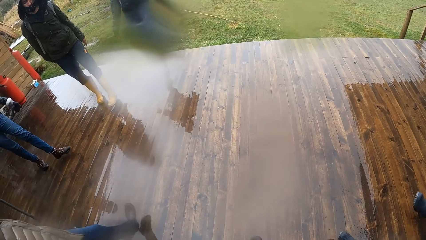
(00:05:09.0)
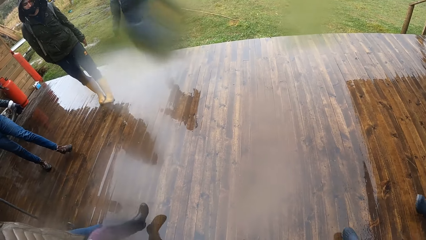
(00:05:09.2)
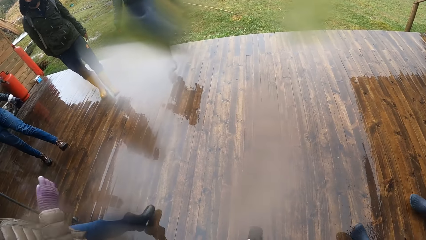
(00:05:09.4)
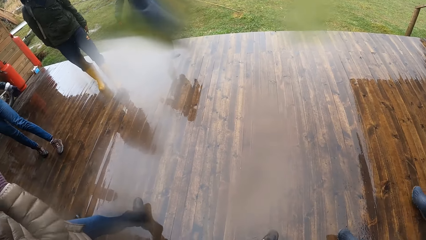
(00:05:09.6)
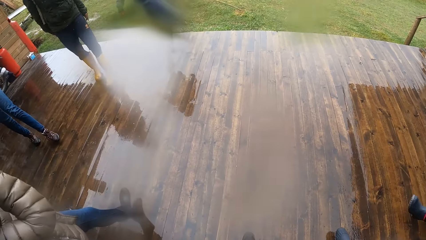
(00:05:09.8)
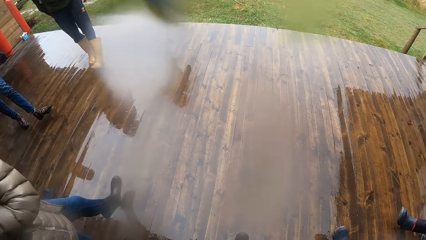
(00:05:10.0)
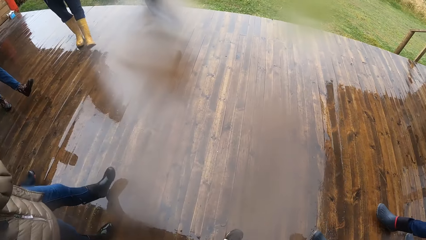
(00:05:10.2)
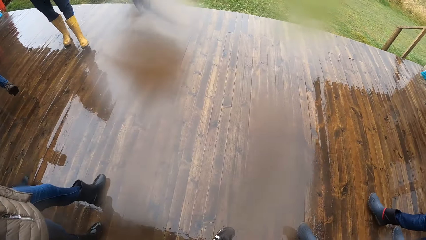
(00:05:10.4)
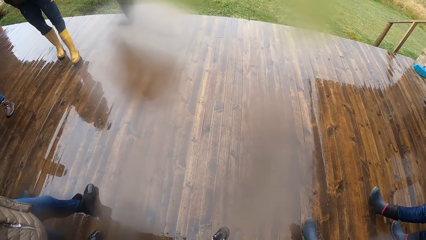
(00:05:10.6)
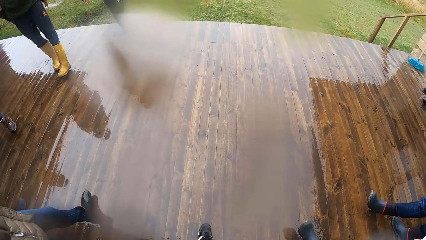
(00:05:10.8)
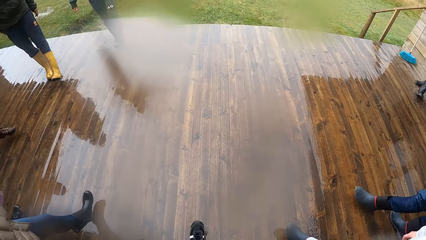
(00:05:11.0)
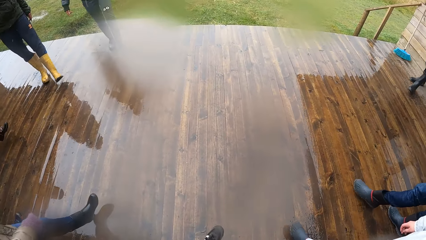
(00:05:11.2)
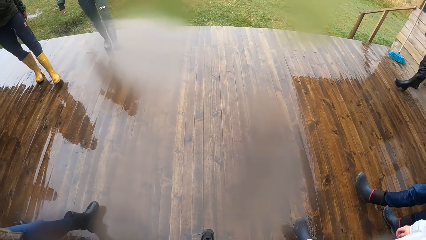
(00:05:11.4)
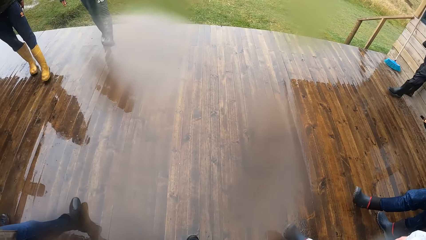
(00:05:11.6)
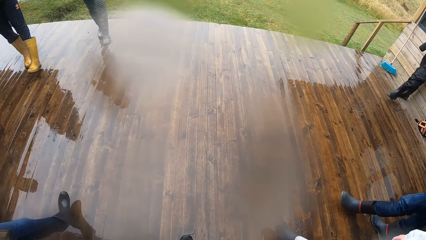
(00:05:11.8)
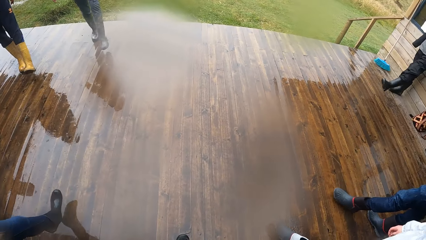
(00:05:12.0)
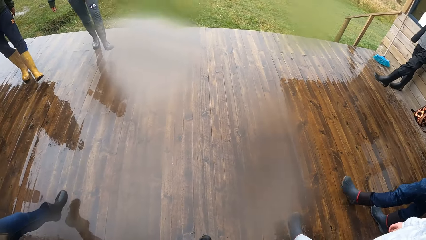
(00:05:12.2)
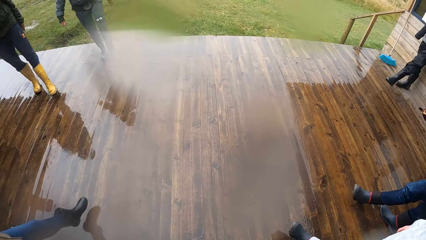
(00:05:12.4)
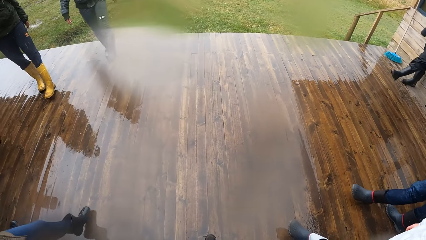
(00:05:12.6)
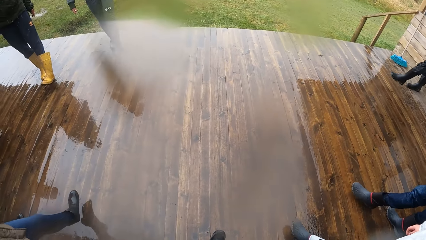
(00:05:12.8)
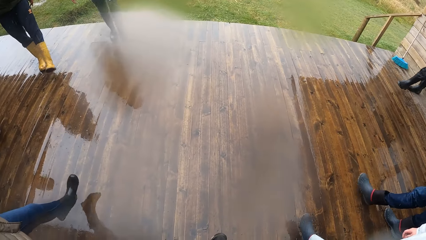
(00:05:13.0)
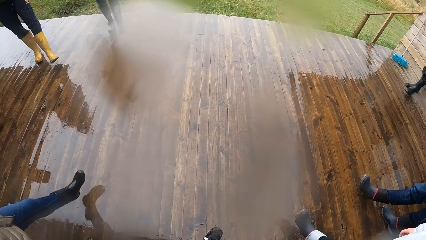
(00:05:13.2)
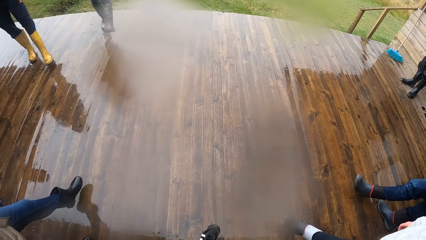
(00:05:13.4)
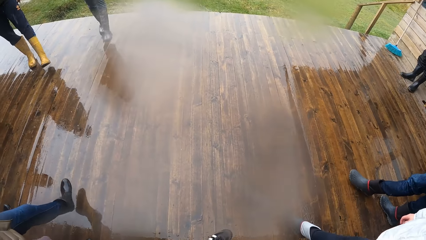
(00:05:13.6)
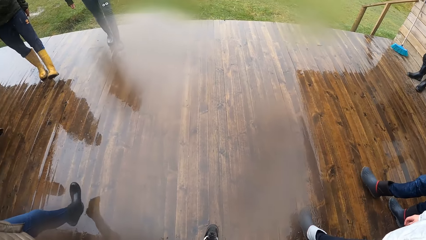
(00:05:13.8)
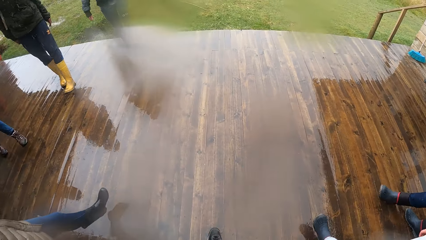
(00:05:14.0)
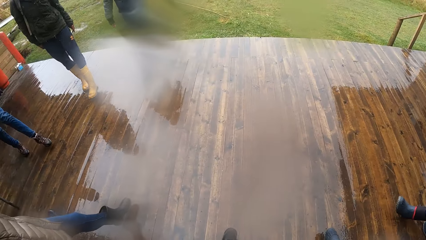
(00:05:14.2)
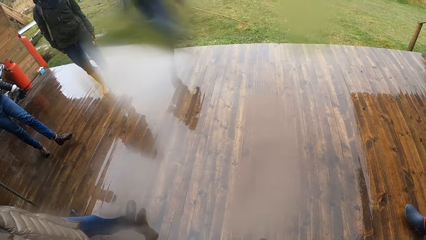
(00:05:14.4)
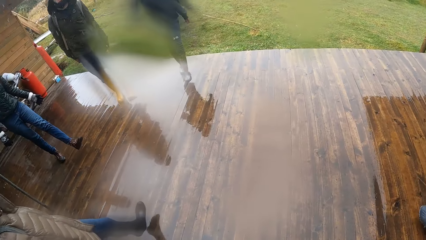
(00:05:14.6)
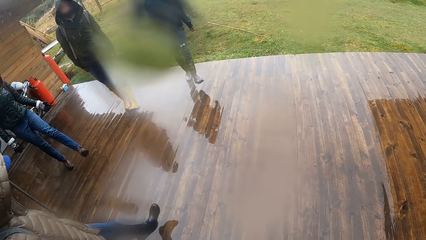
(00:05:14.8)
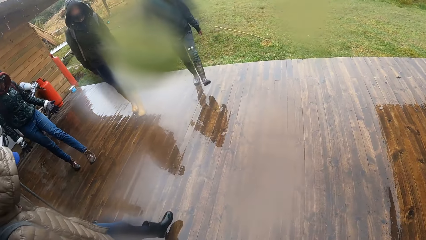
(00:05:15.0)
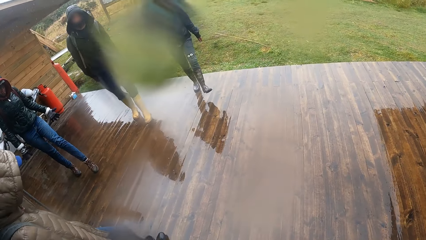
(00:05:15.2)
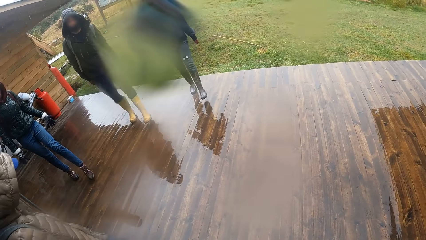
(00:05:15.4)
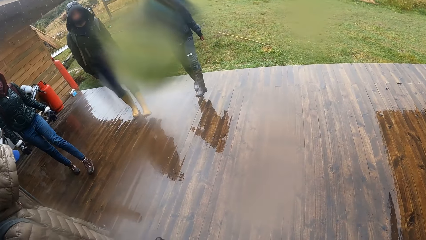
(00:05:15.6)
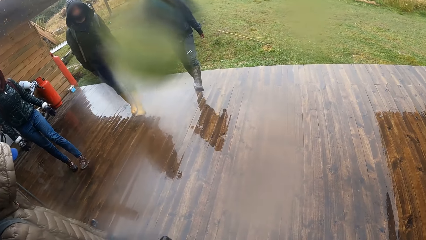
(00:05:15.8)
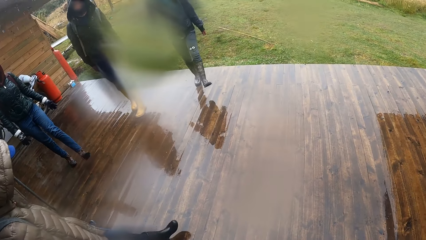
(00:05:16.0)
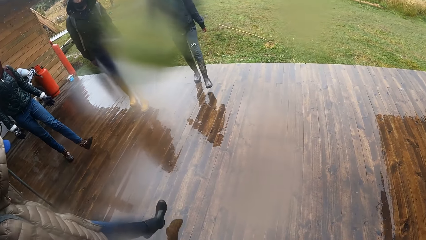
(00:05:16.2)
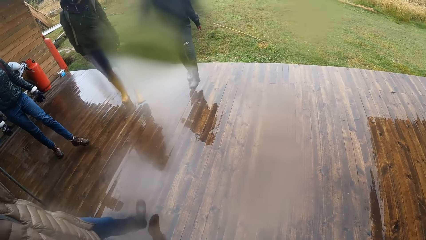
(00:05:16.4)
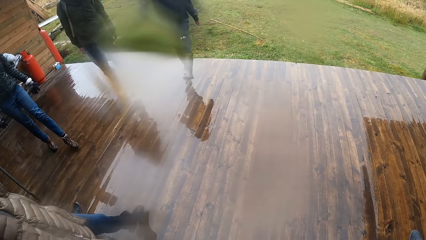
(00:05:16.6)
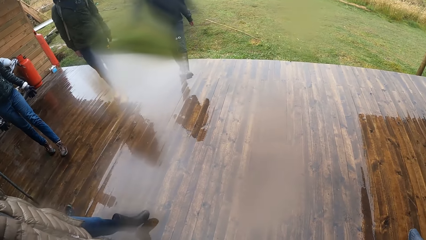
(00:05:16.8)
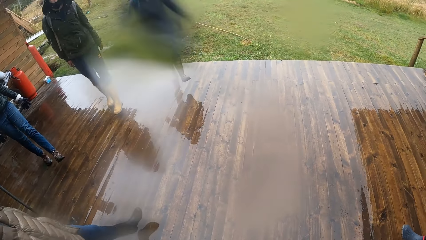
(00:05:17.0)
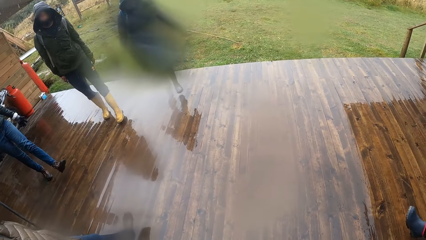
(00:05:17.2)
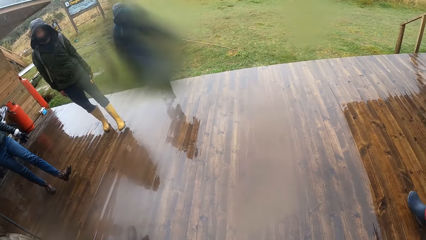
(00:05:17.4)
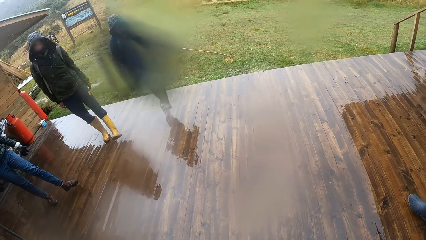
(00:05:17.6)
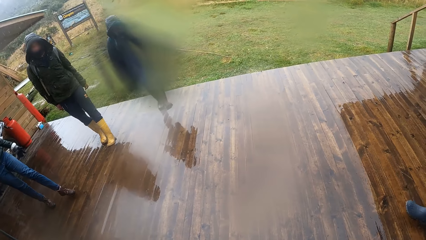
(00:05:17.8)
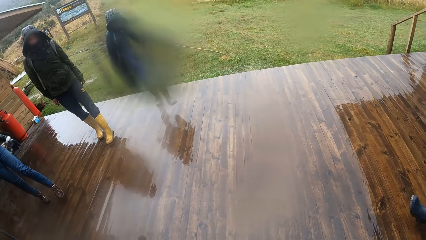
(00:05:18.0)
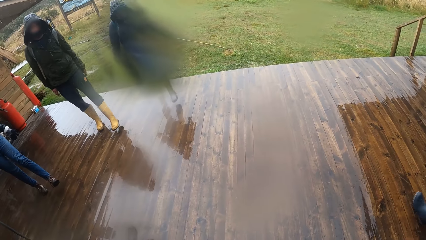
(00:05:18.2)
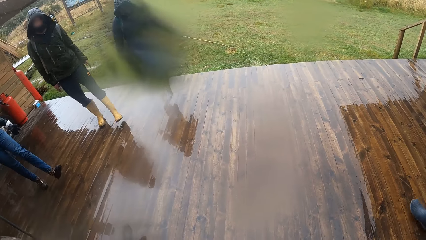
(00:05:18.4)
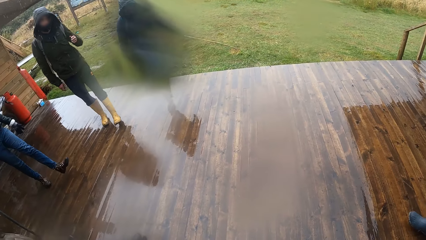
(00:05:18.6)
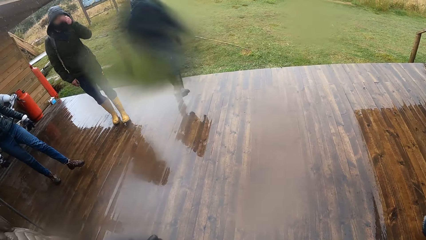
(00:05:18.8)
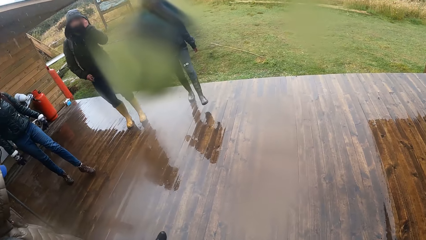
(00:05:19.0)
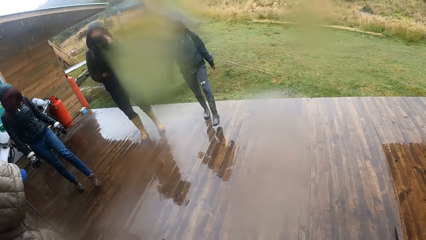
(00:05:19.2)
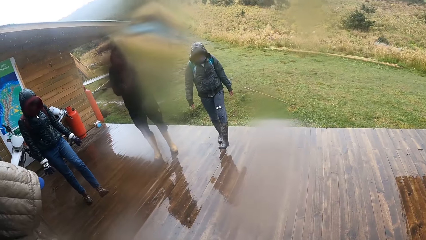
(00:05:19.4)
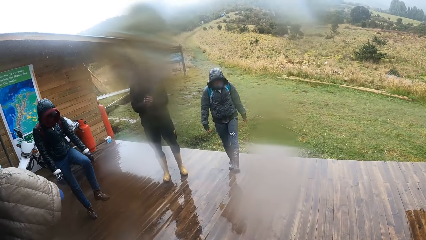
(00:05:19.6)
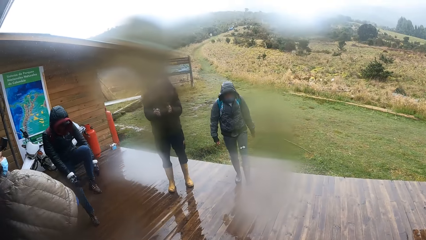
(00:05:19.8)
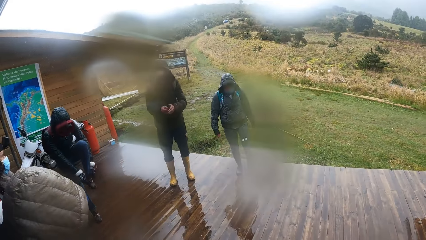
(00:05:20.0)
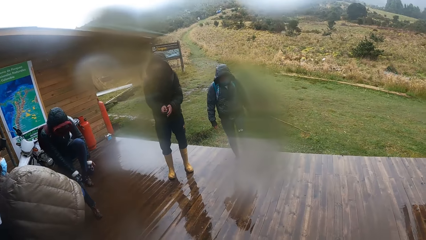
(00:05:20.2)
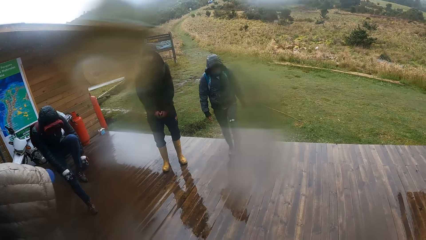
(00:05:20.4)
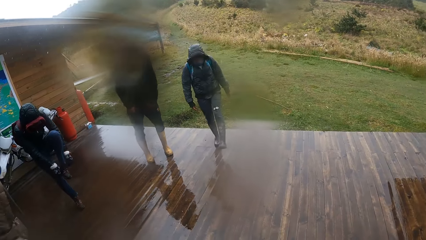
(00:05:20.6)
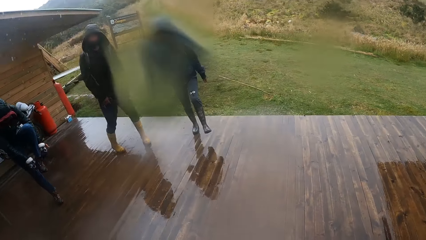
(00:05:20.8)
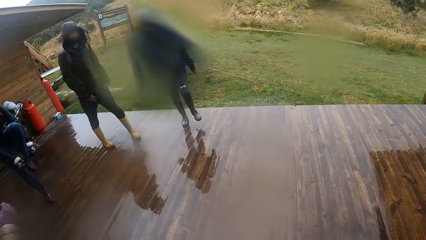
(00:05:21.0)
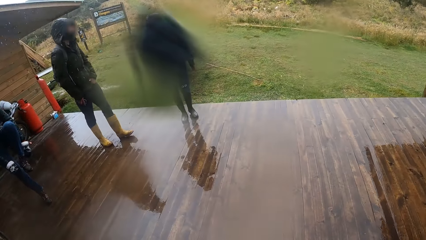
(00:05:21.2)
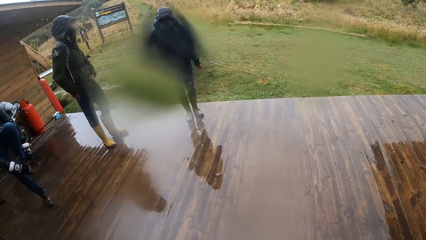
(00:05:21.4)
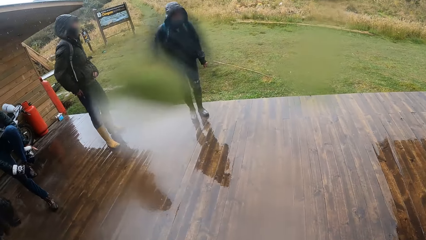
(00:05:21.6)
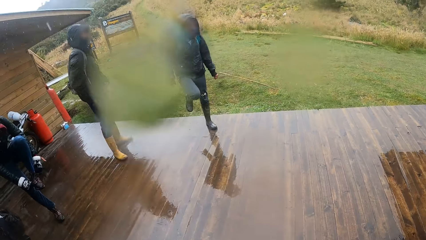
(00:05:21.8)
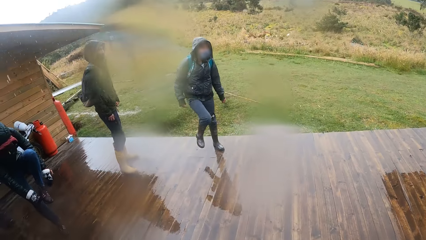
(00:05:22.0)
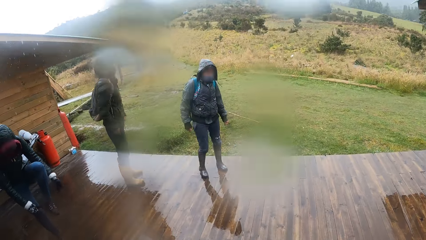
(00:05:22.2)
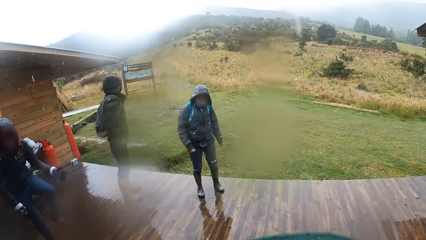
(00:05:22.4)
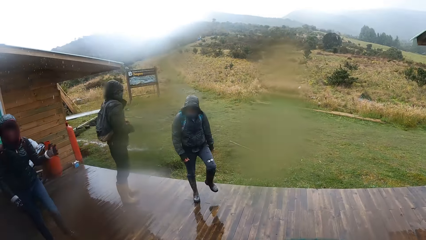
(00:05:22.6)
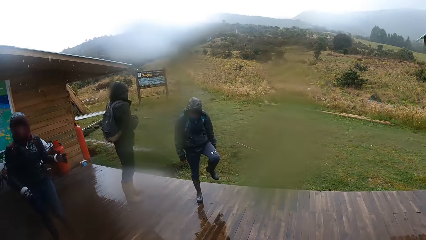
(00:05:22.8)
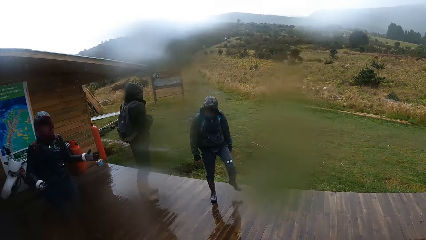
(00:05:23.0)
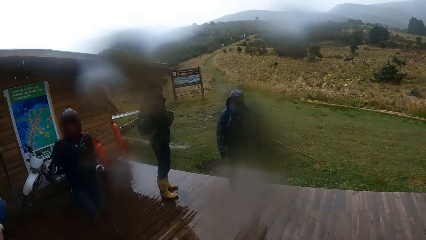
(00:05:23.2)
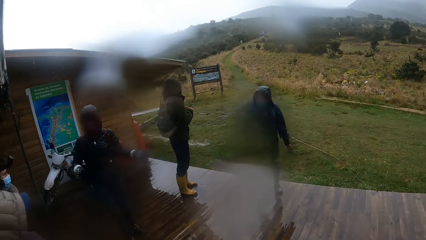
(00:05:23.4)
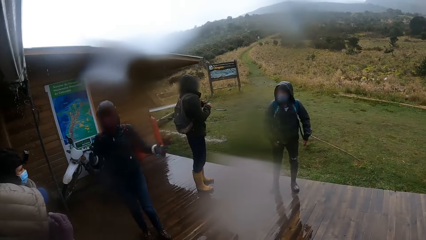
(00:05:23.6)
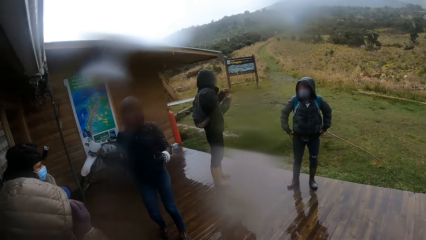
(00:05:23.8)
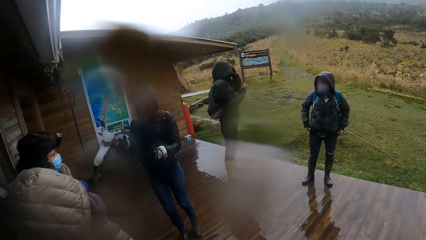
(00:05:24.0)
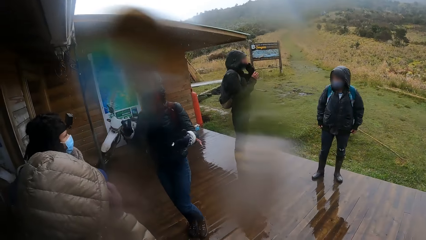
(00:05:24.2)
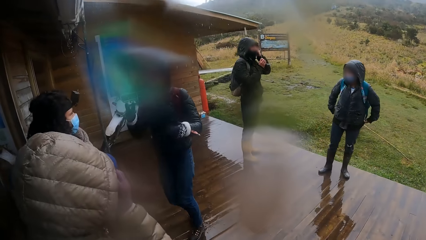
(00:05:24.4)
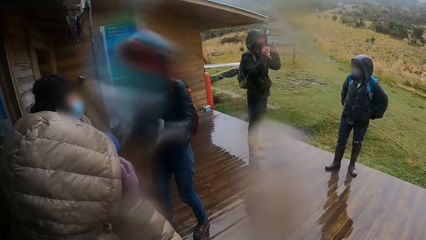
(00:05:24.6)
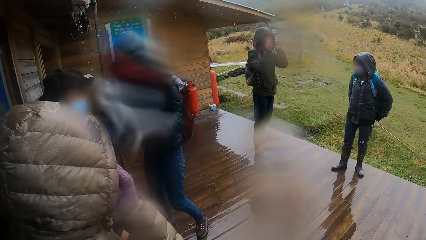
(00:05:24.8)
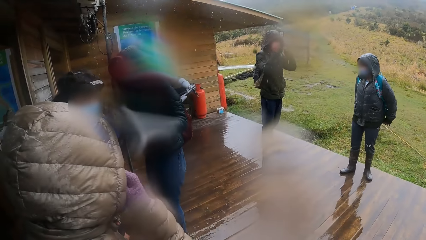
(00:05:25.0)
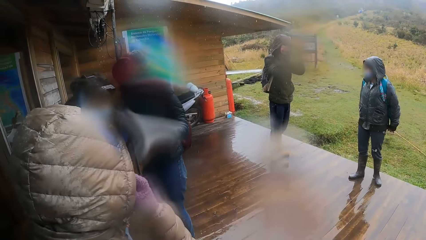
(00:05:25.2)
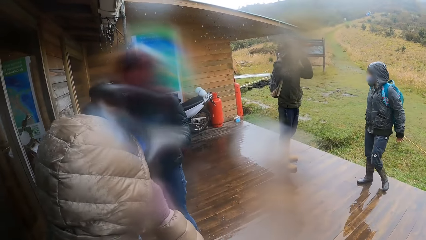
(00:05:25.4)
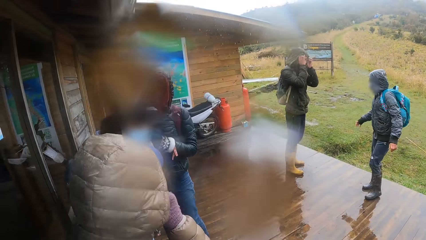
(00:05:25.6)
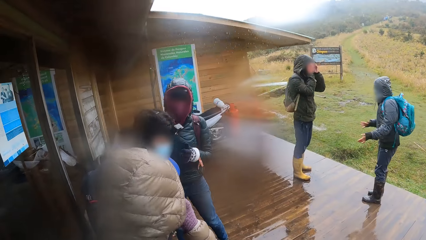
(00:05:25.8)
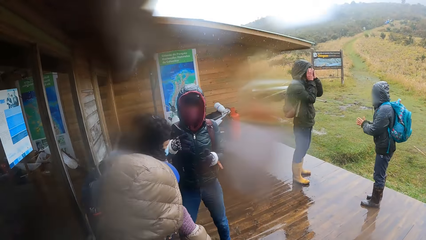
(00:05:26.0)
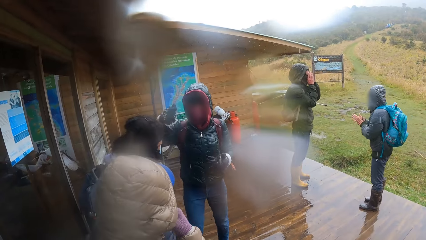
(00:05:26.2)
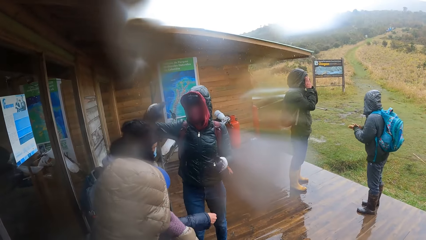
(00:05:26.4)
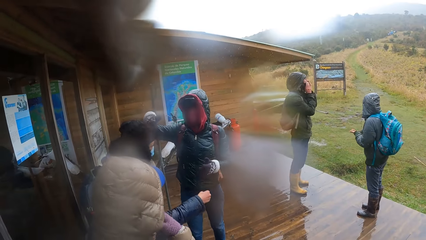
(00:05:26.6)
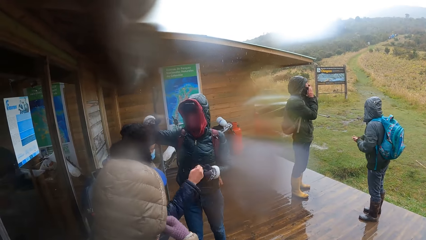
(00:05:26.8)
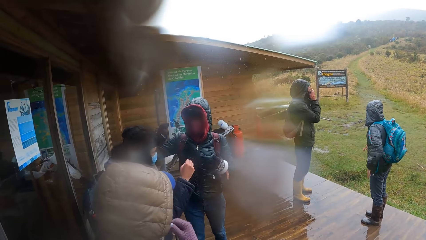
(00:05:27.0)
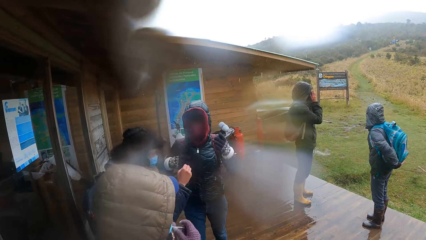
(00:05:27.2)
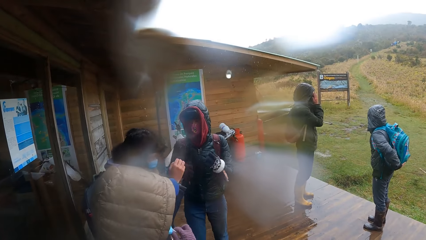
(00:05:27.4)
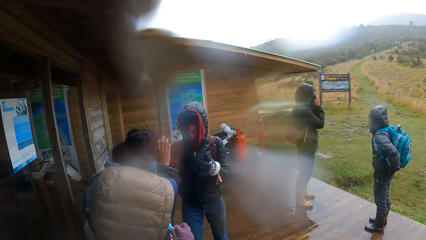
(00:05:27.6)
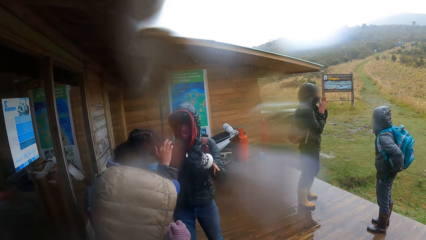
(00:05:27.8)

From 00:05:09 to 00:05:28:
The camera wearer moves her right leg. A man steps forward. Another man steps forward. A woman touches a camera on another woman's head with both hands.
